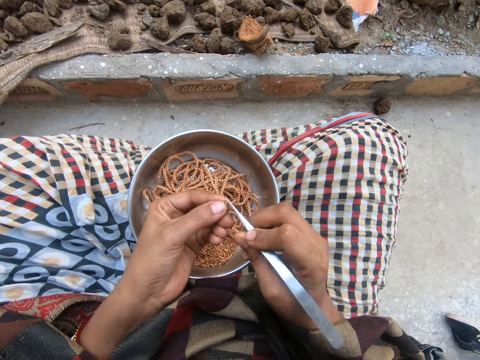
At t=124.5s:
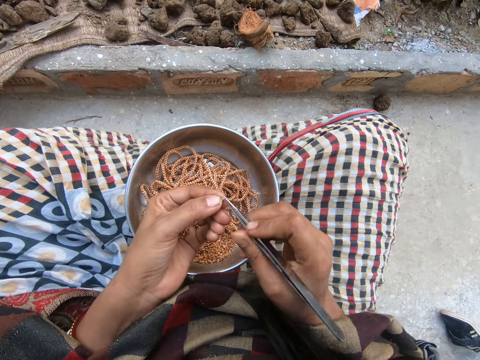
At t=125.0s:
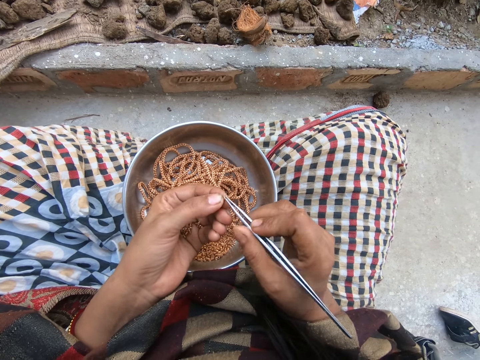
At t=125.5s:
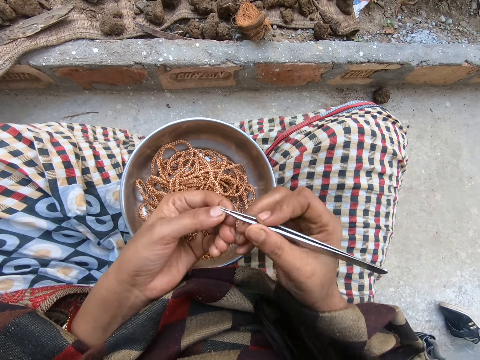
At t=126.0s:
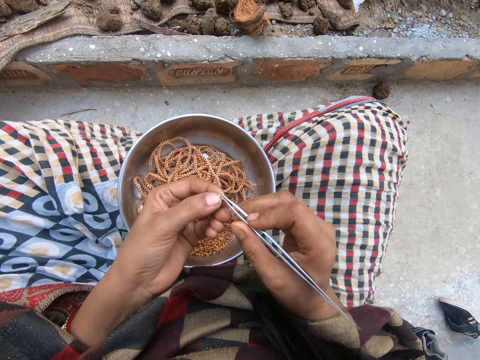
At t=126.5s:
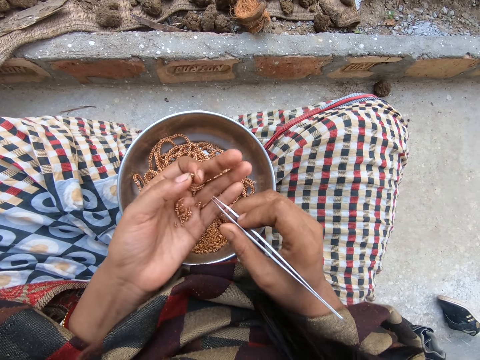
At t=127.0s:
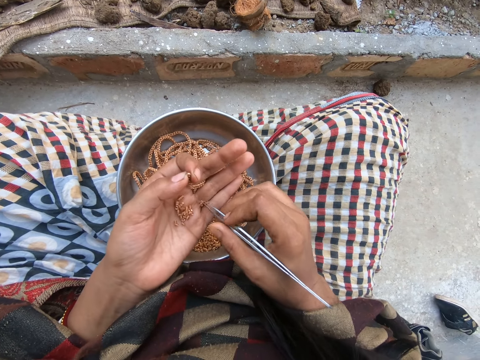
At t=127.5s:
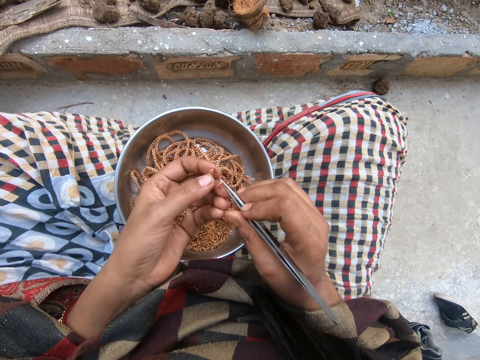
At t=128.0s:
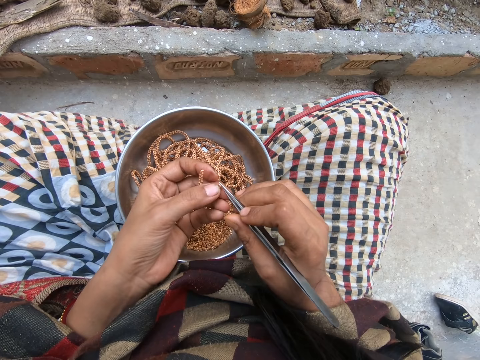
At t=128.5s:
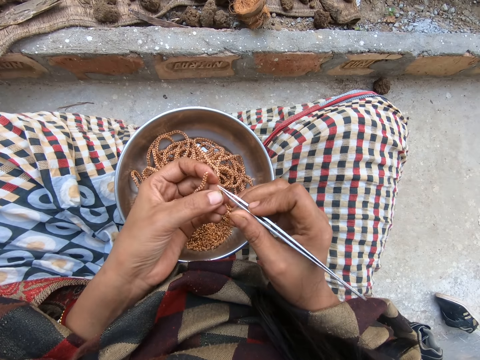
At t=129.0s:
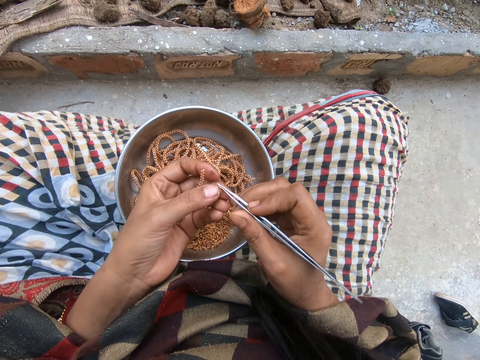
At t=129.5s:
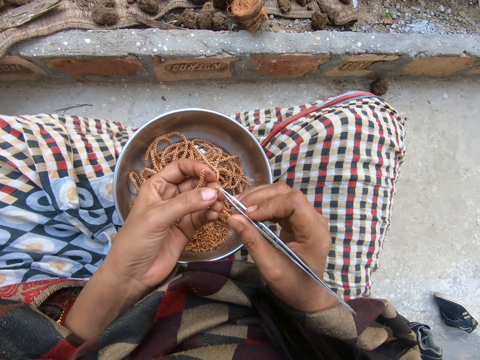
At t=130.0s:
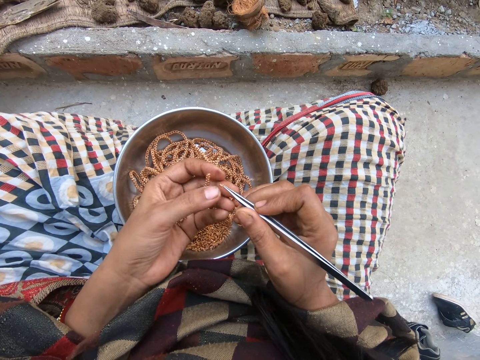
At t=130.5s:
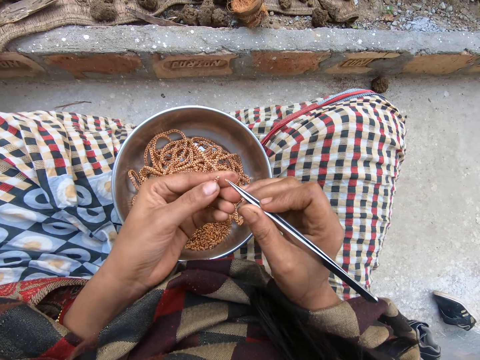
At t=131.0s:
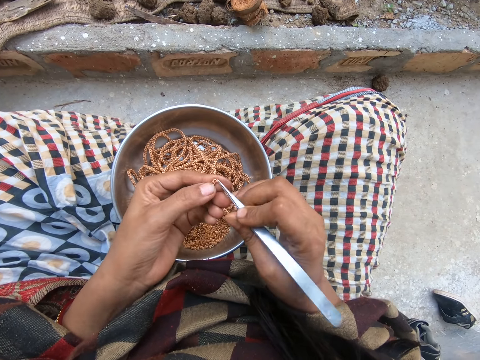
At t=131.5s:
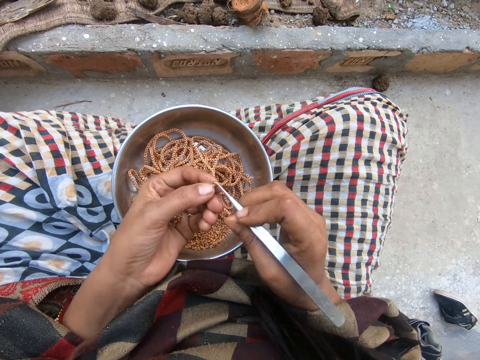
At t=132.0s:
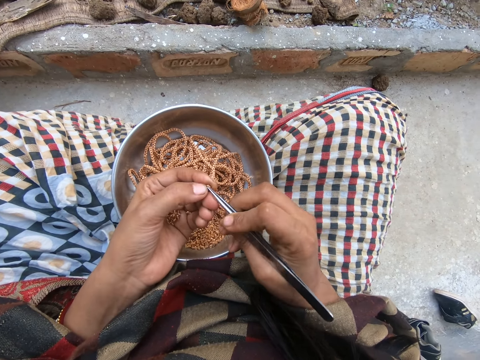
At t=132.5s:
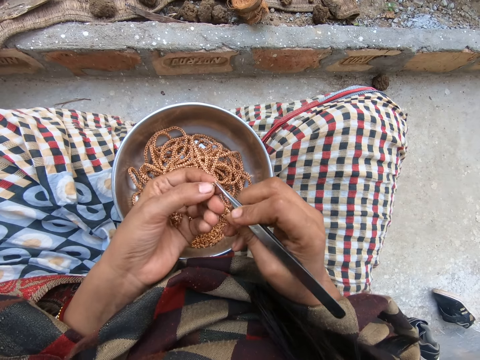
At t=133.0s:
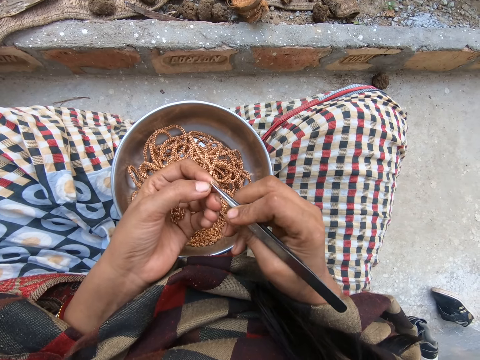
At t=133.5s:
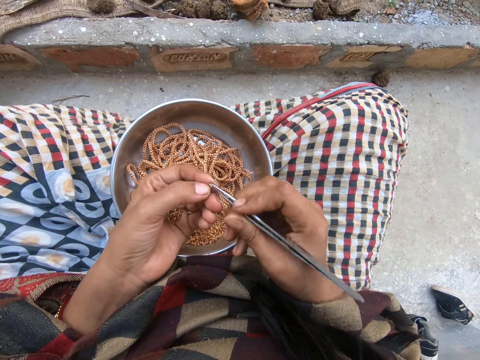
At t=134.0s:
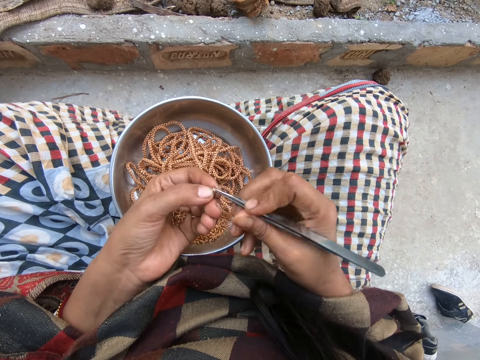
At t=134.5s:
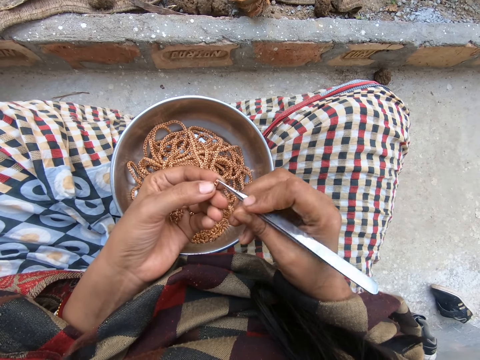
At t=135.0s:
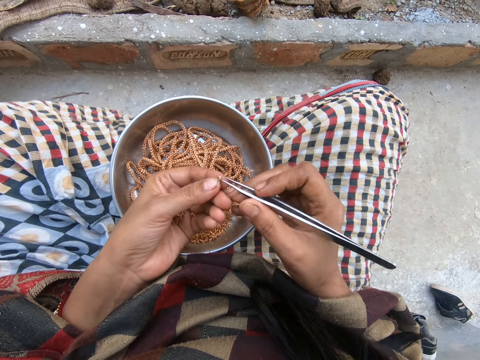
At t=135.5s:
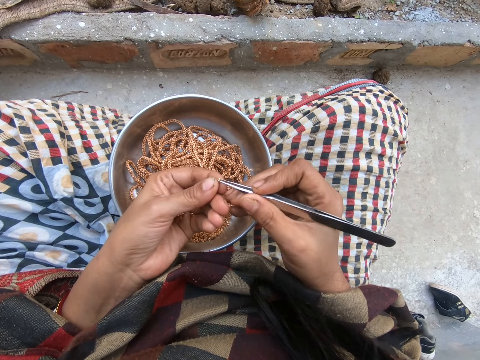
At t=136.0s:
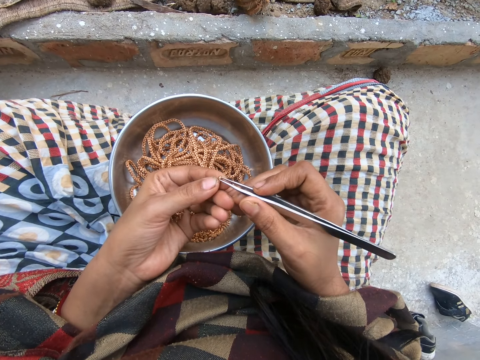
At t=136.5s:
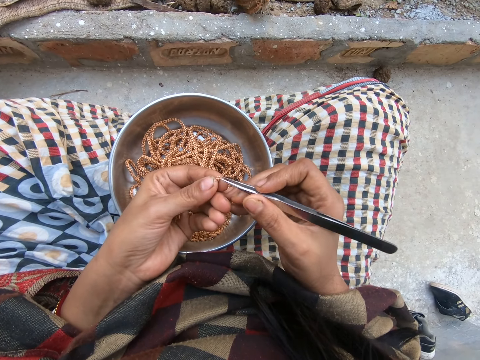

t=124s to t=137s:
The camera wearer fixes a bead to the others. She picks a piece of metal from her left hand with the tweezers in her right hand. She holds the piece of metal with her left hand. She joins the piece of metal to the jewelry with the tweezers with her right hand.

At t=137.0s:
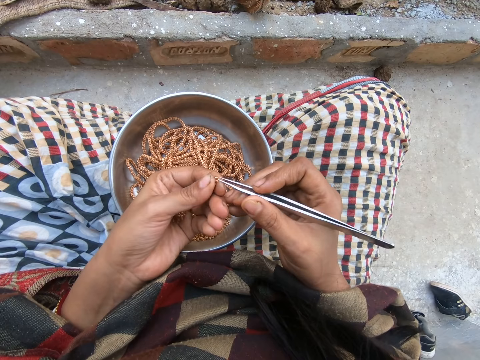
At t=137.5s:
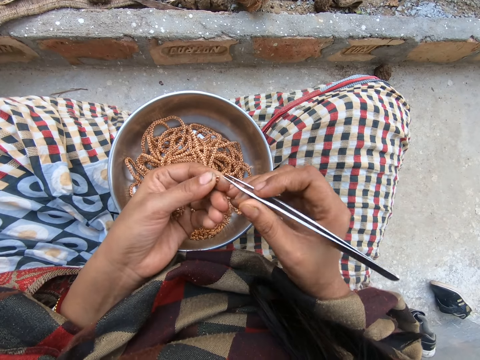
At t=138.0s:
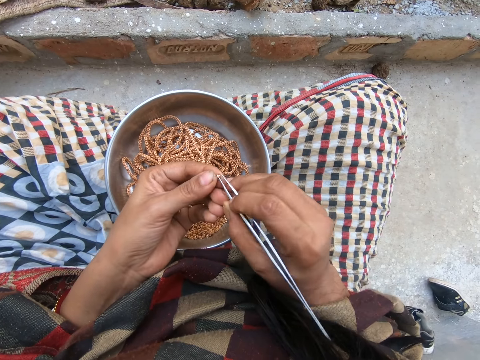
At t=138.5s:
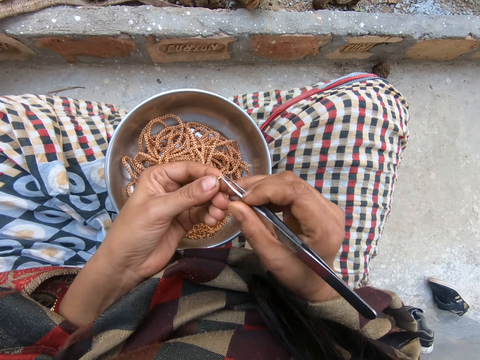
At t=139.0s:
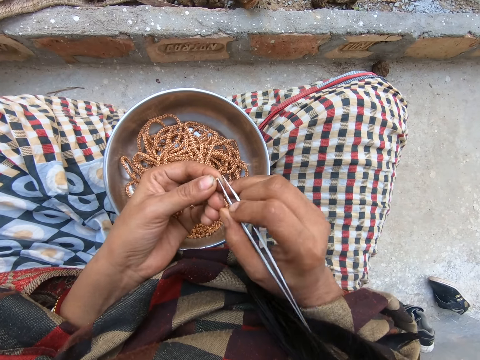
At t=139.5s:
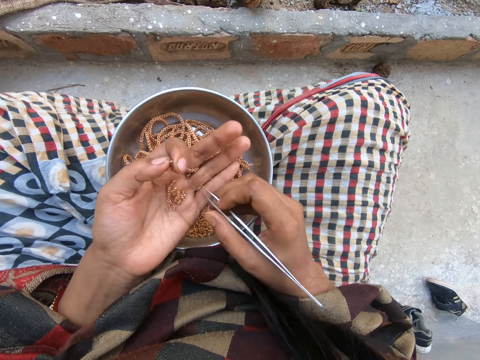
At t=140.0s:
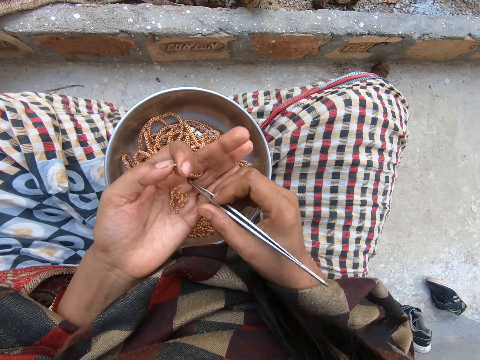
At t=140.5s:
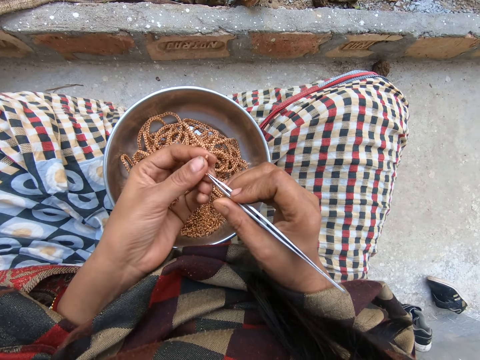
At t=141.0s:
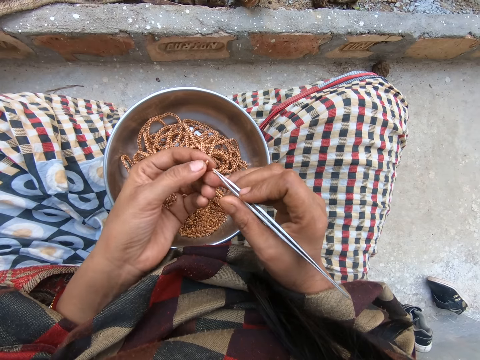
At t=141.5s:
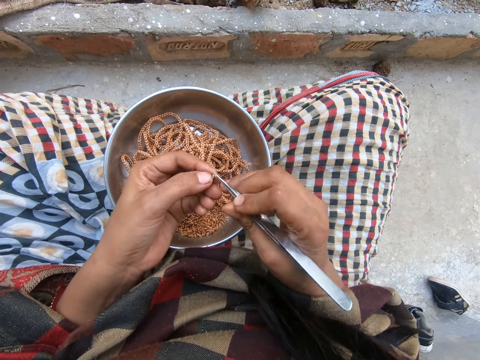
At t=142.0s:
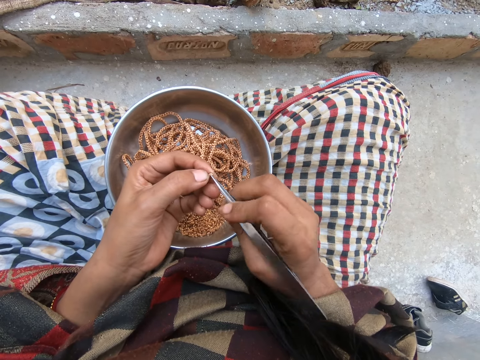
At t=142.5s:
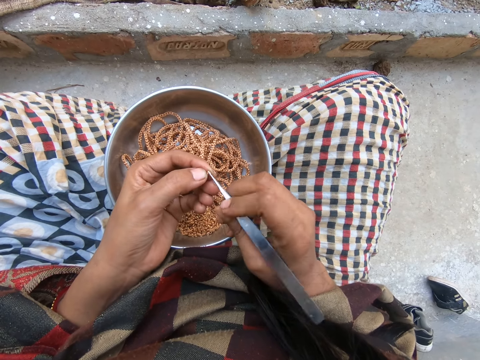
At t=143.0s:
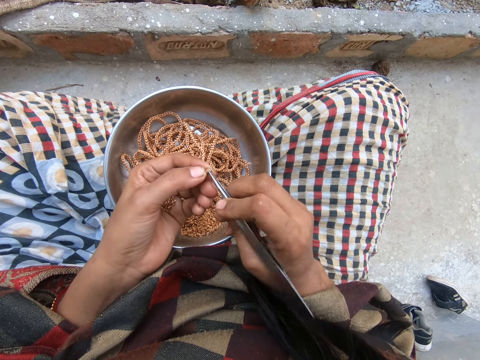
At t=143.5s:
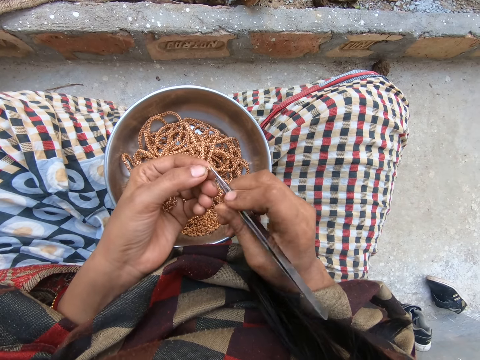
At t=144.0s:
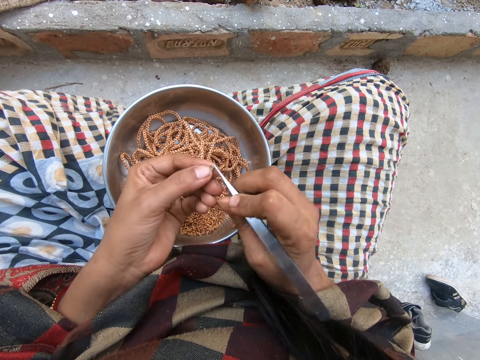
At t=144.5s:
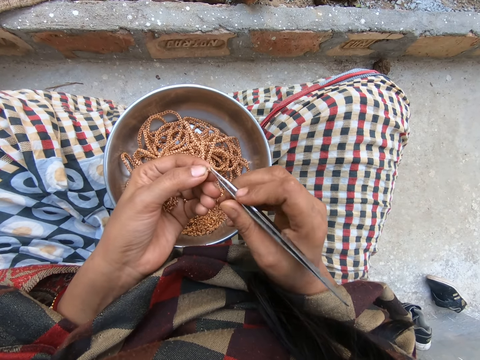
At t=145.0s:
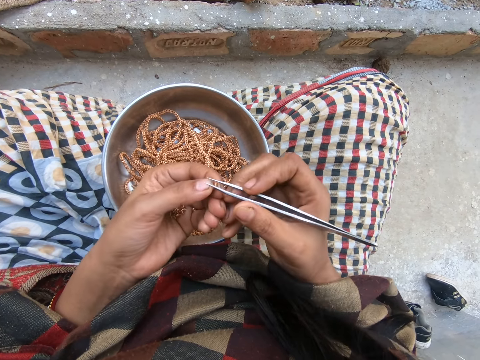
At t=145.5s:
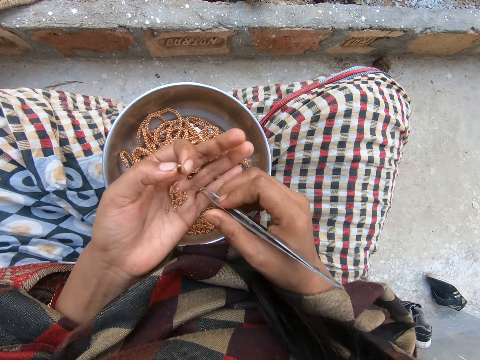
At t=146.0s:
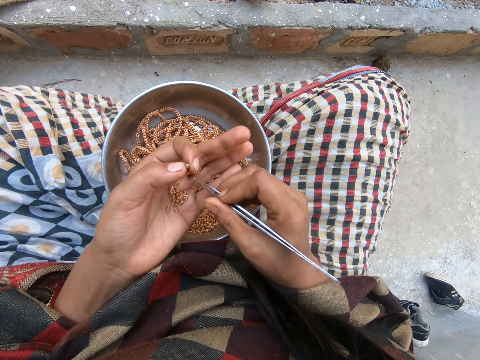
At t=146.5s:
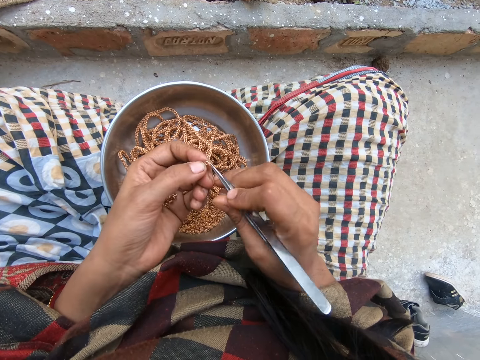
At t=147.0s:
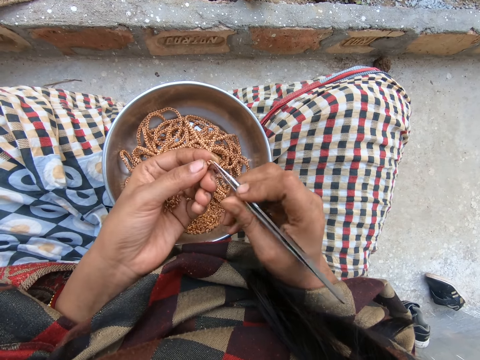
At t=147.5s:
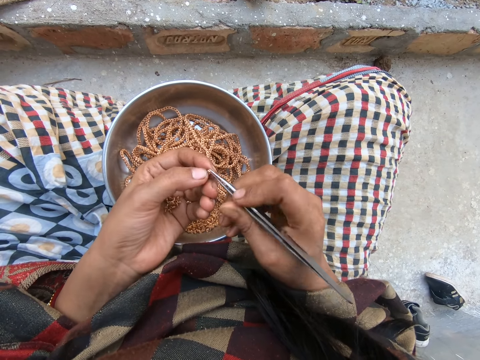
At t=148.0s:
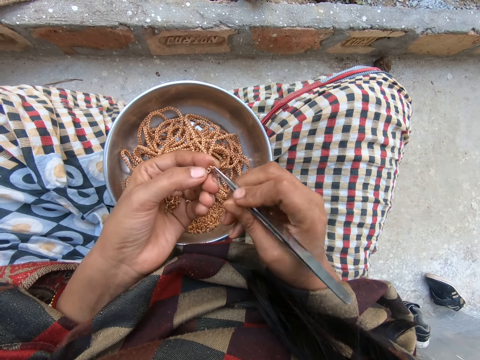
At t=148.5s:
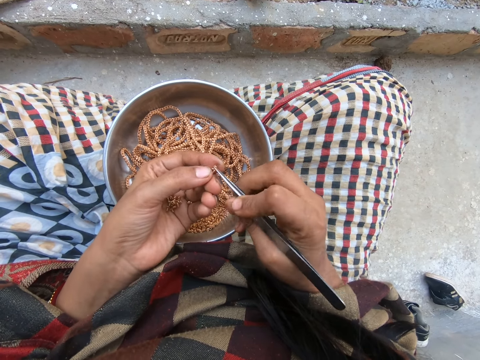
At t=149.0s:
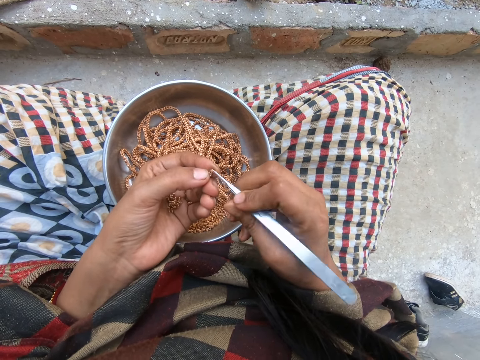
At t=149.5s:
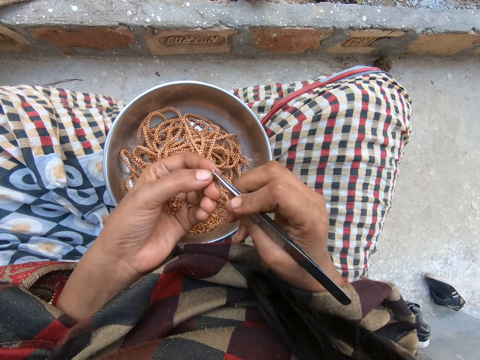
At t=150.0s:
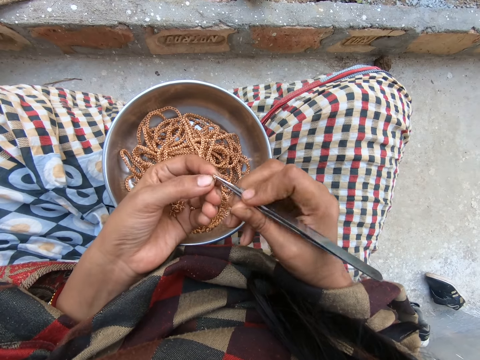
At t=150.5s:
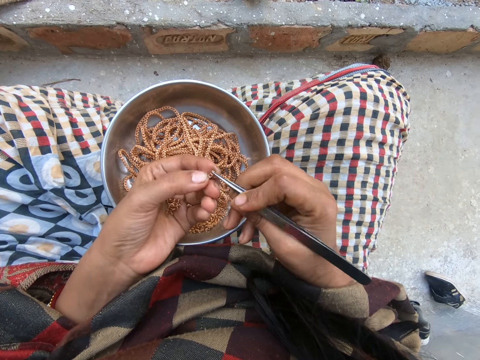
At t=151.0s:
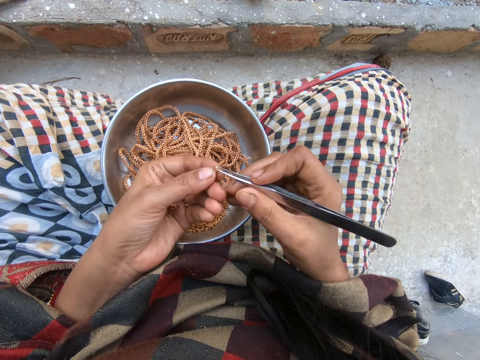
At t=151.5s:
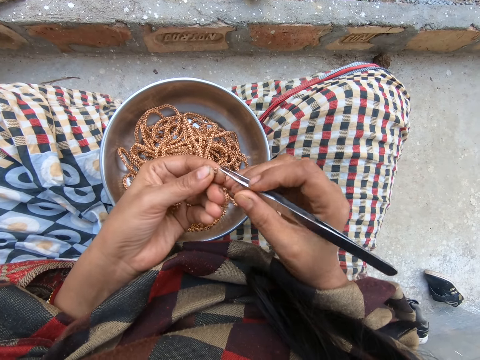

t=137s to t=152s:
The camera wearer picks a piece of metal from her left hand with the tweezers in her right hand. She holds the piece of metal with her left hand. She joins the piece of metal to the jewelry with the tweezers with her right hand. She picks a piece of metal from her left hand with the tweezers in her right hand. She joins the piece of metal to the jewelry with the tweezers with her right hand.
